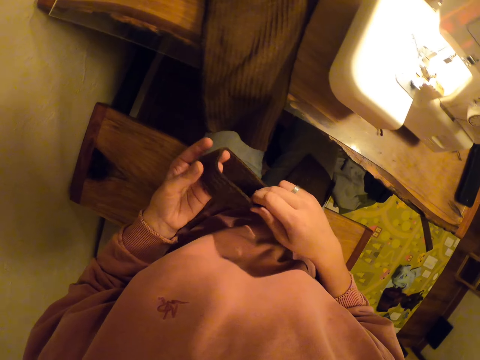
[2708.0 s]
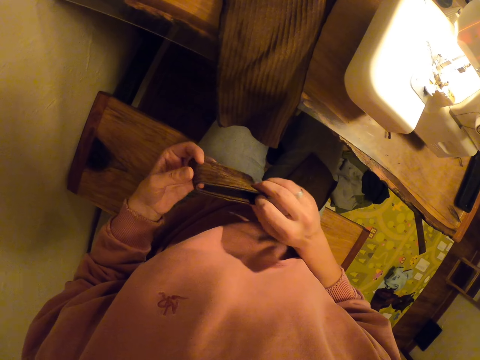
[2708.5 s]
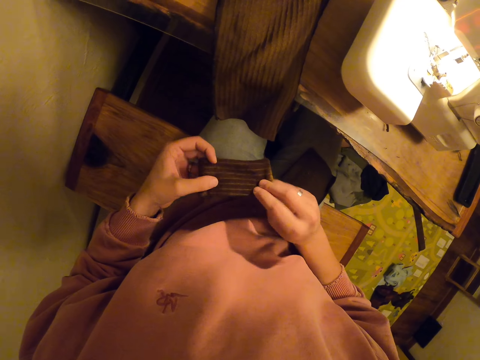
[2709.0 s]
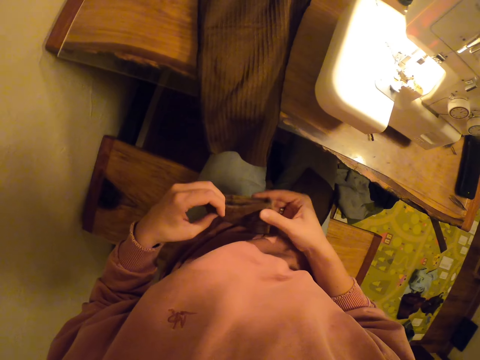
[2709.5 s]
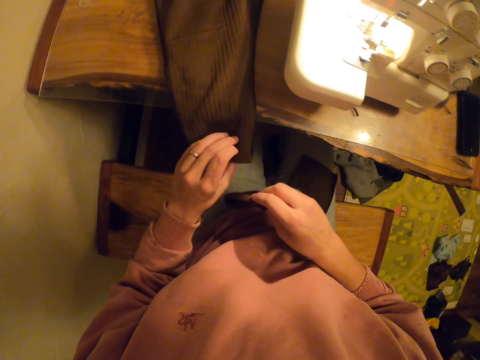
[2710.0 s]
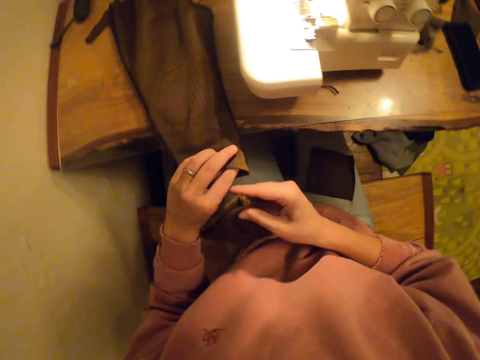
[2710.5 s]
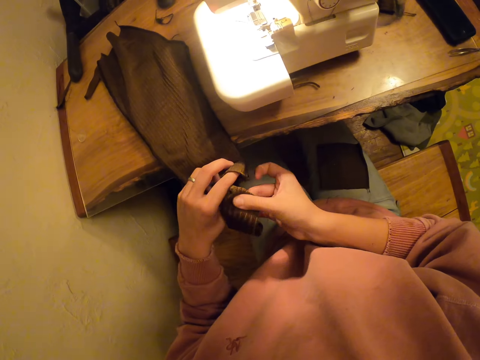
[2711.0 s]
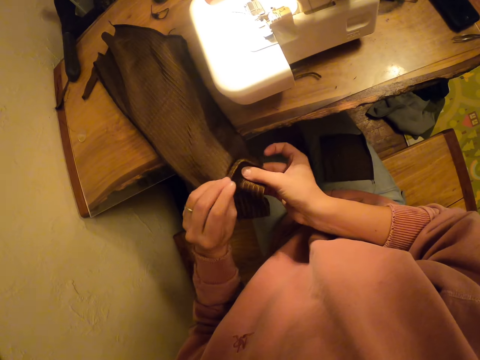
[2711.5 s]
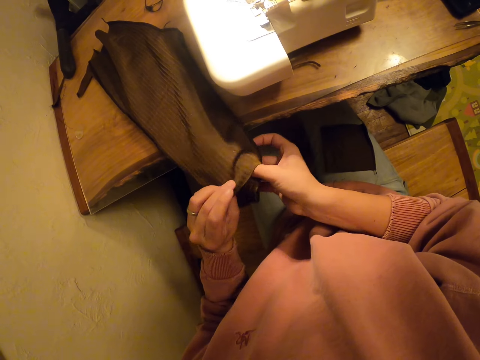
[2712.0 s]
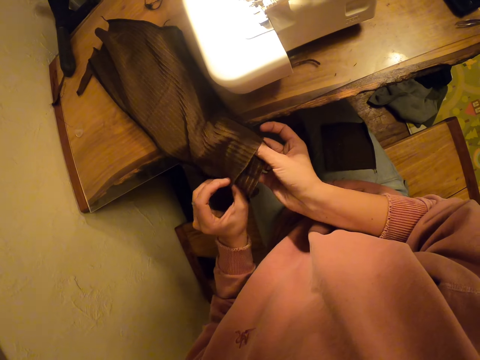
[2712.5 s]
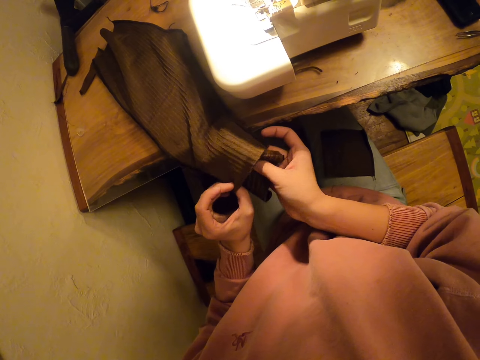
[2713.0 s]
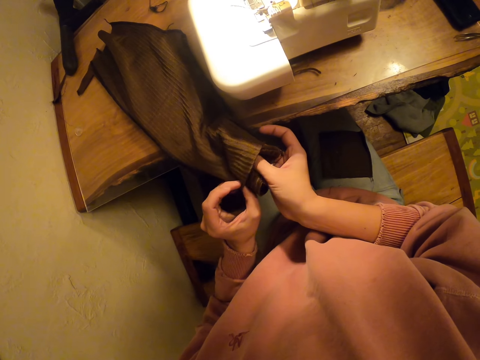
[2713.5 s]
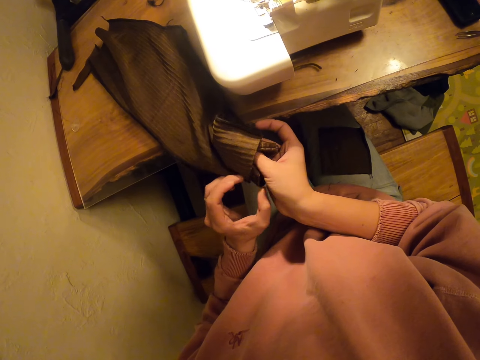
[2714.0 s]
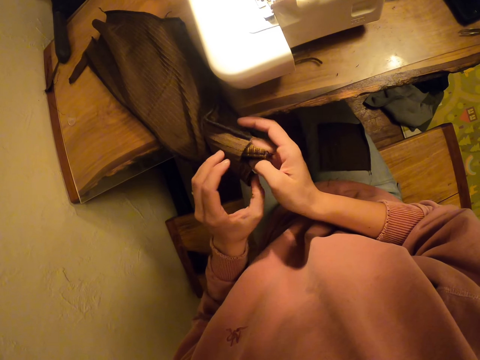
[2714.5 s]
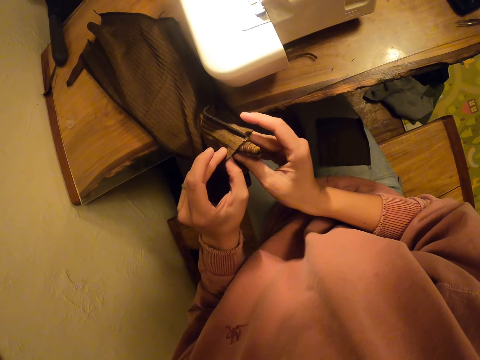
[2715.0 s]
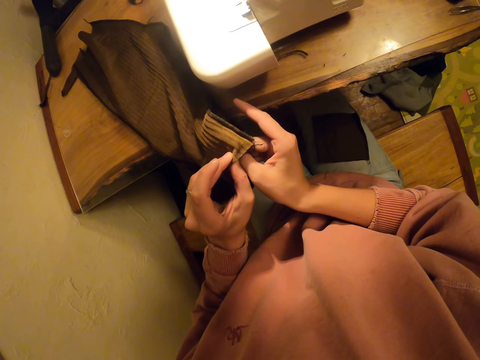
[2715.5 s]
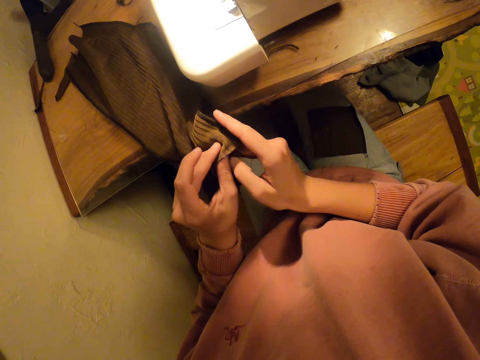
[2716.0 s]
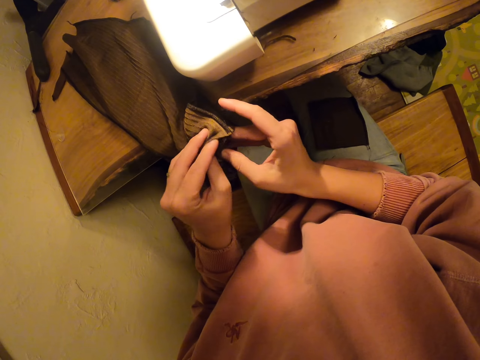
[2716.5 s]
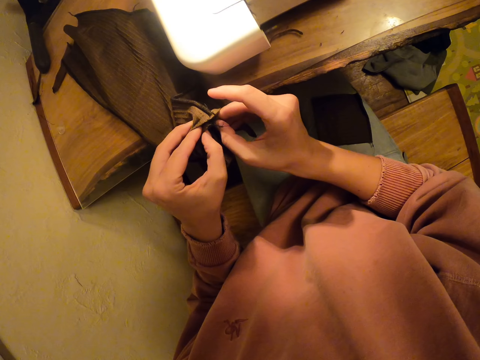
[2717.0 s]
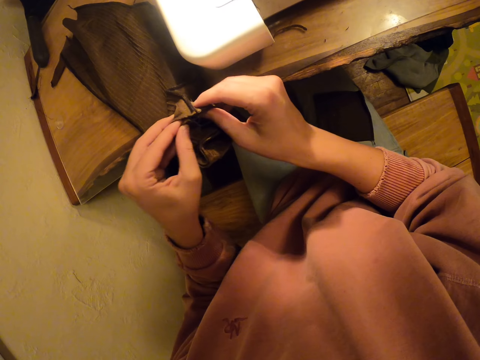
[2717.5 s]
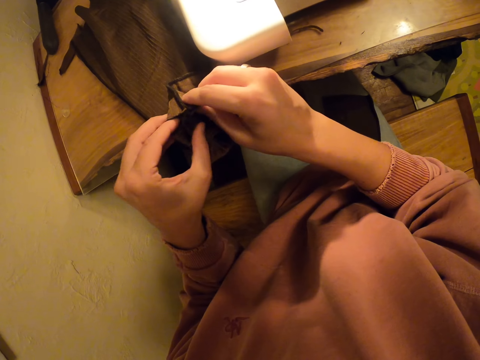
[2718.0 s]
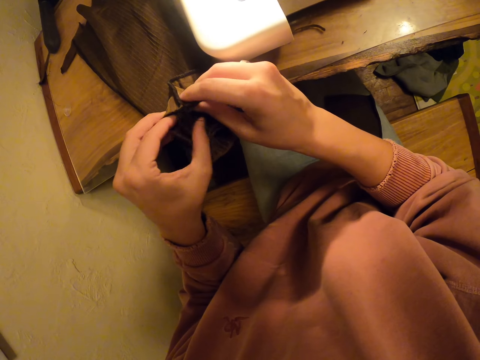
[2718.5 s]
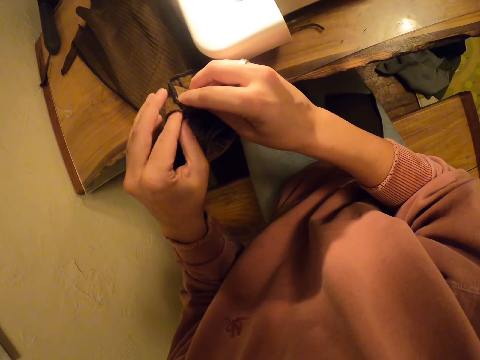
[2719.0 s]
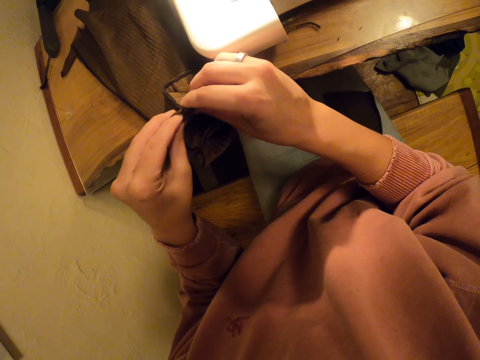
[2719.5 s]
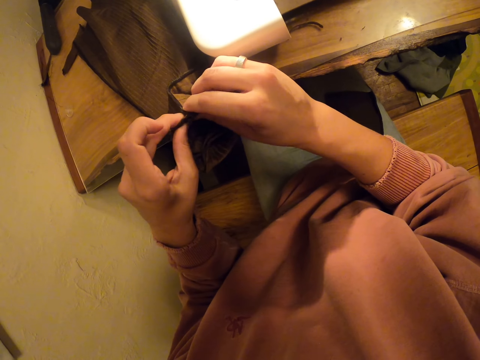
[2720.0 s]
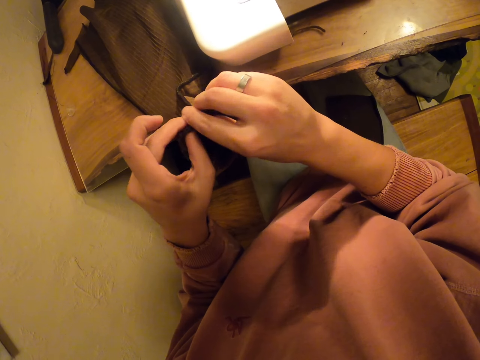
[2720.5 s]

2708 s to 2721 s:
The camera wearer removes the thread with the right hand. They pull the piece of cloth with both hands. They put the piece of cloth inside a larger cloth. They put the piece of cloth inside the larger cloth again.

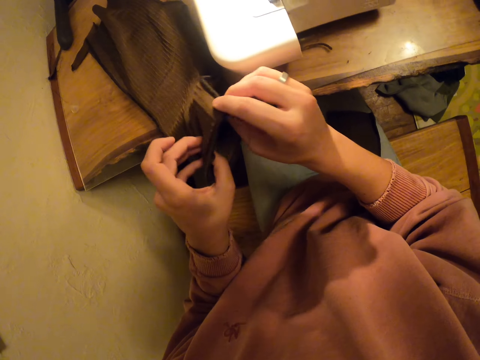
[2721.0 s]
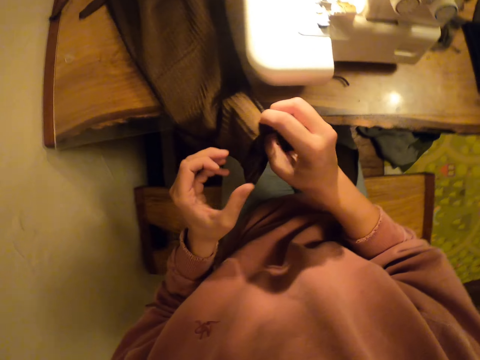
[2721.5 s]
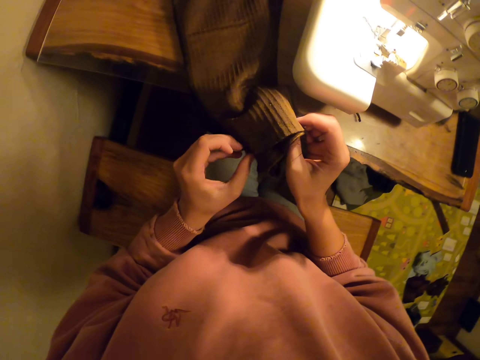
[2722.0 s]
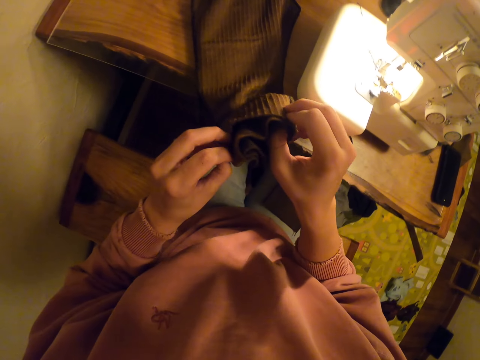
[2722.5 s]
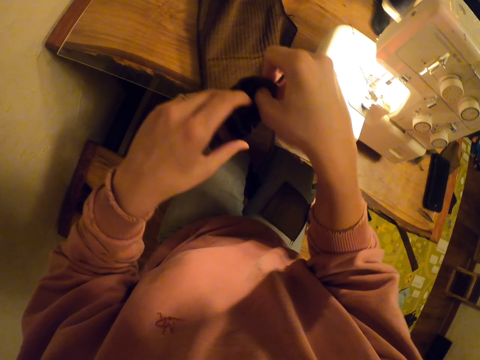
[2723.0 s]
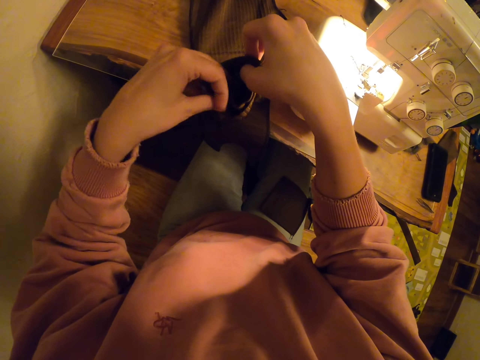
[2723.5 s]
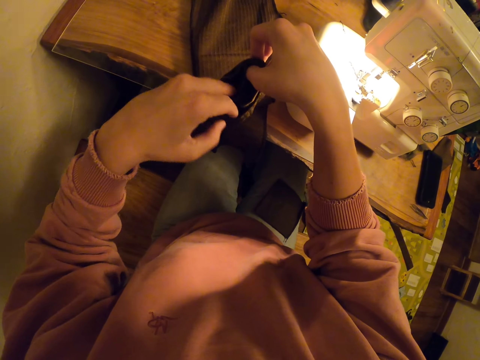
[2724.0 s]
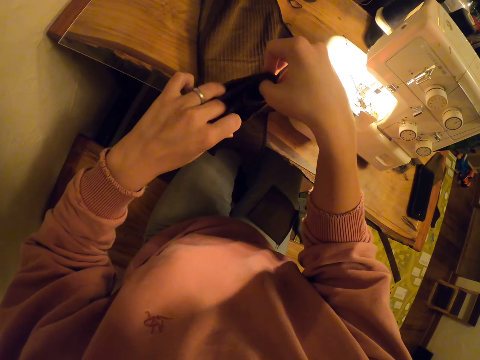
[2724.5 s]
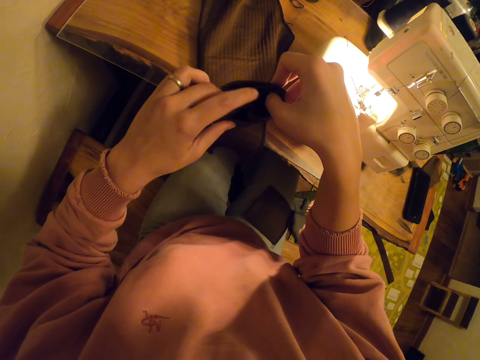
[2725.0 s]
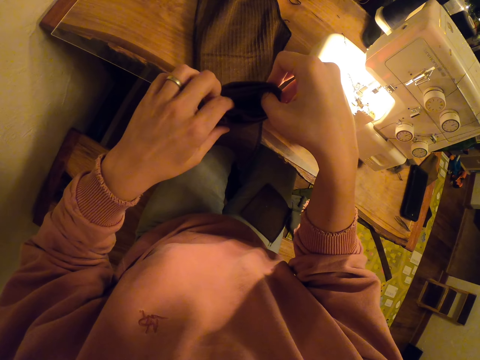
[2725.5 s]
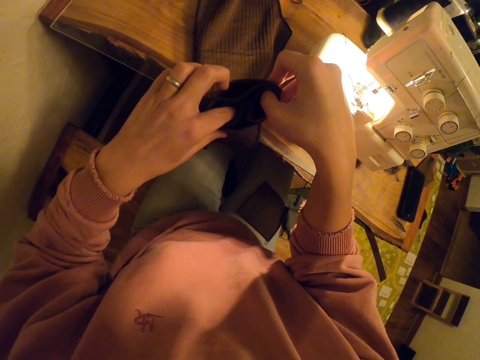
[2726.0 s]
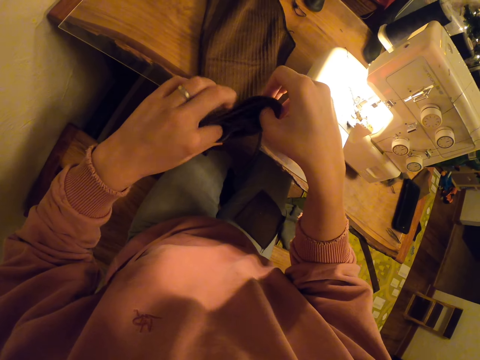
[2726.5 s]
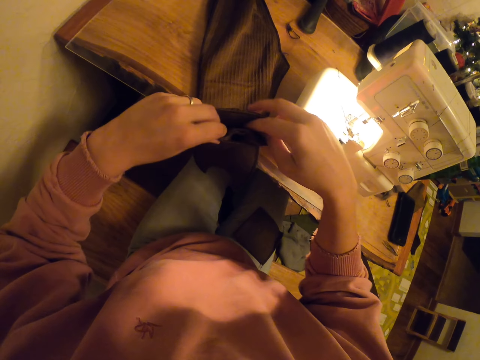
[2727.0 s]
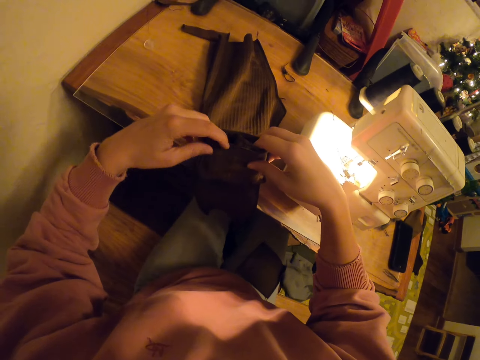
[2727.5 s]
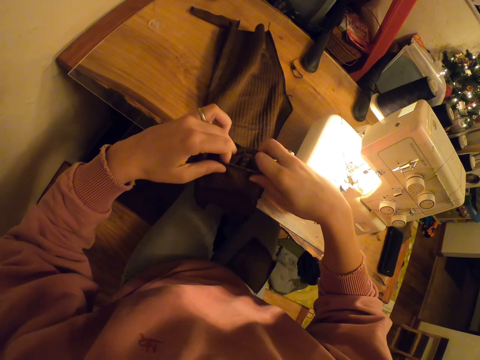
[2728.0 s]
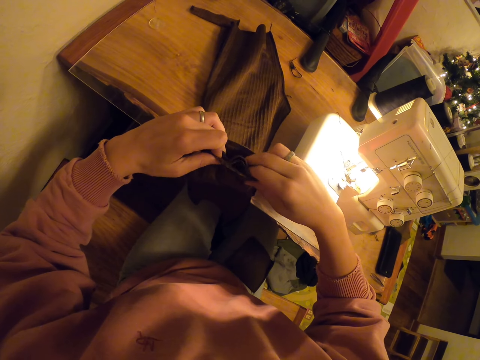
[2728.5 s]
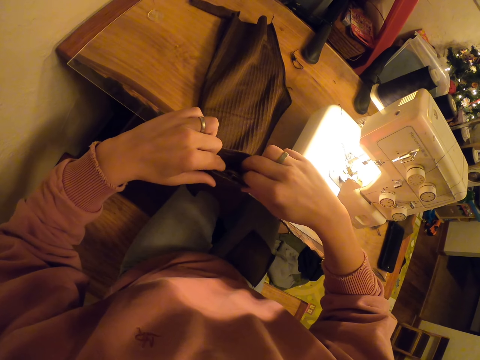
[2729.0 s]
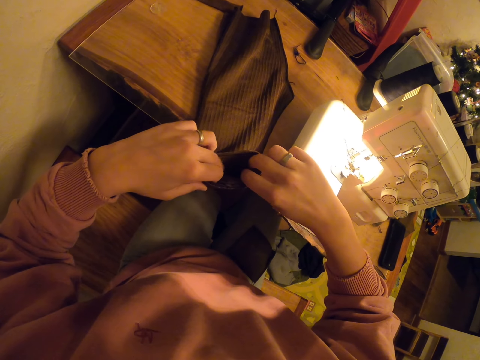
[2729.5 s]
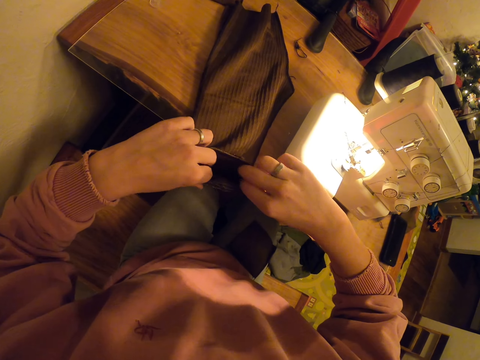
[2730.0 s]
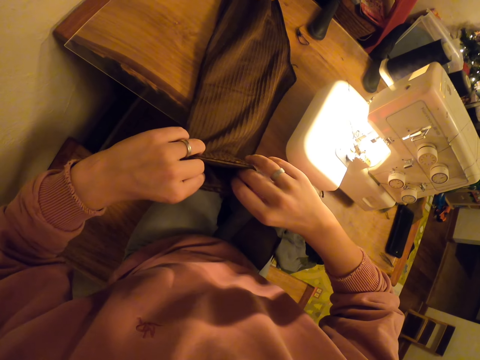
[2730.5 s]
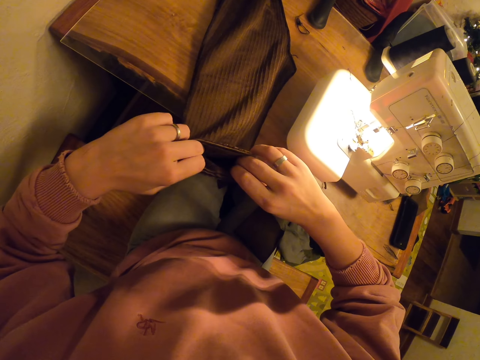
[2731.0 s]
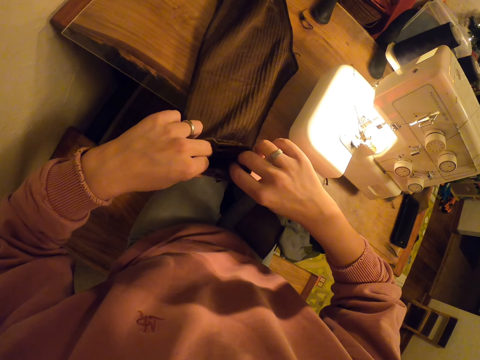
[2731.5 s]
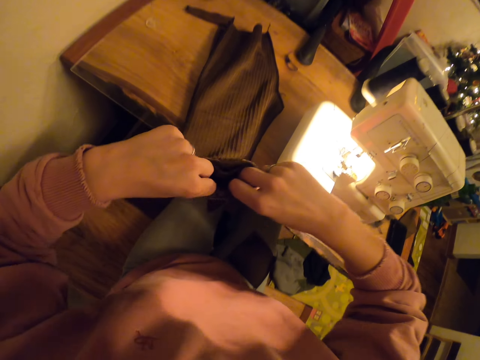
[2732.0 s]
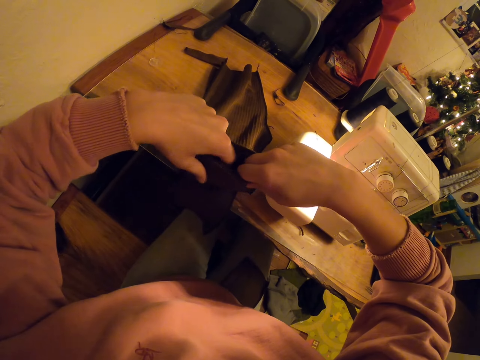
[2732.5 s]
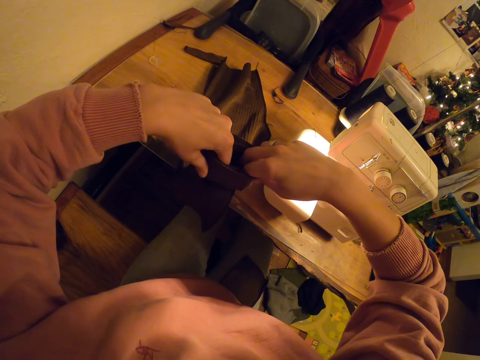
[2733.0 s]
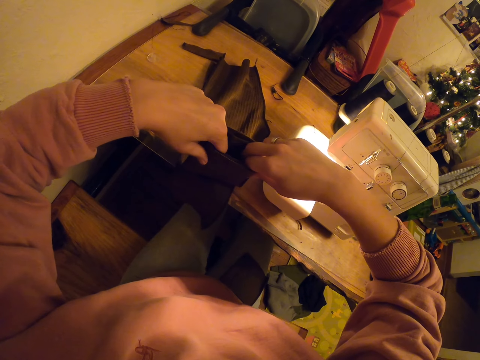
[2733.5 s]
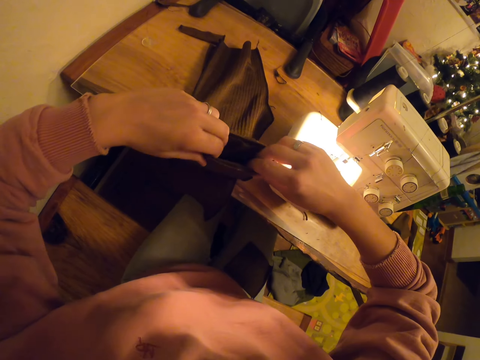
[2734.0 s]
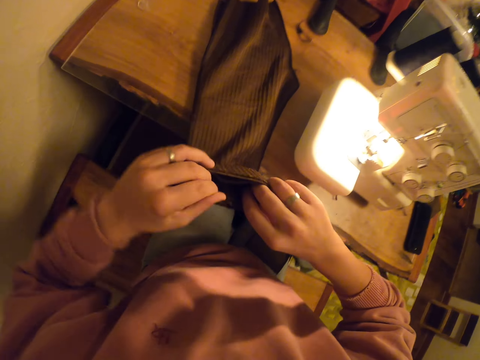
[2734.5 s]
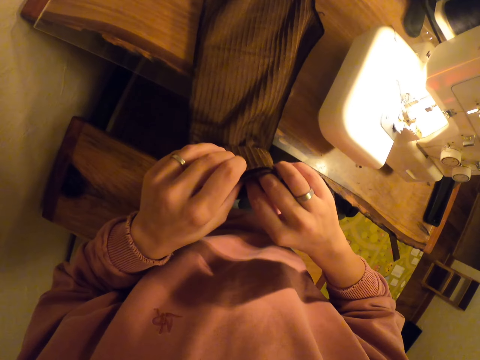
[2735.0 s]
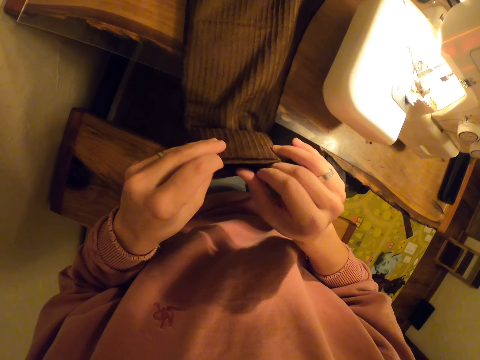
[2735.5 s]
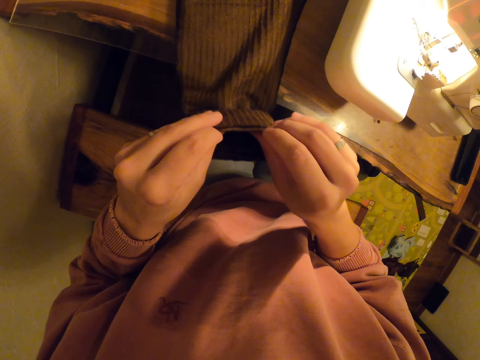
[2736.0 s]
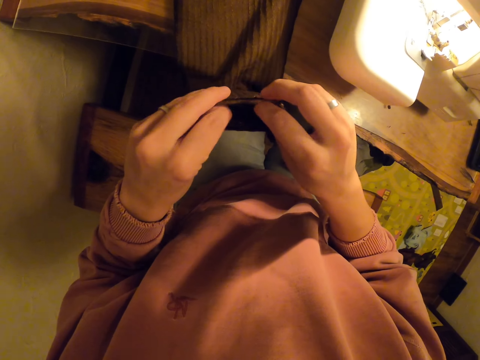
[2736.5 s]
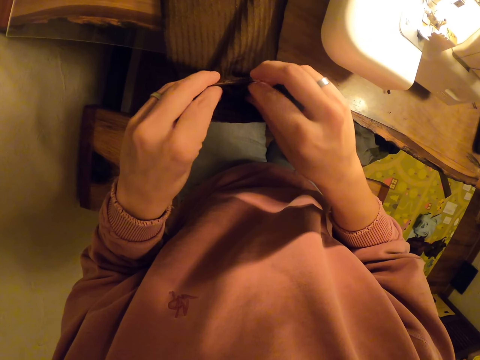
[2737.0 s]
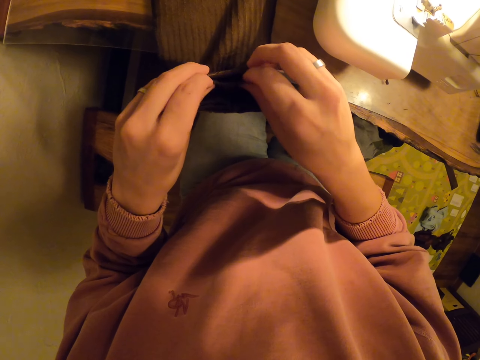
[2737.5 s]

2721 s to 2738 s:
The camera wearer adjusts the cloth. They align the cloths with both hands.
